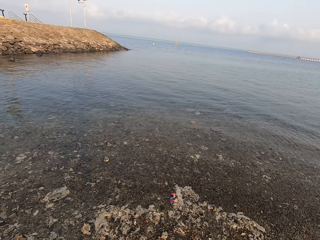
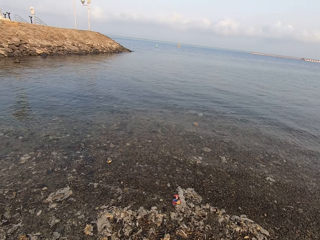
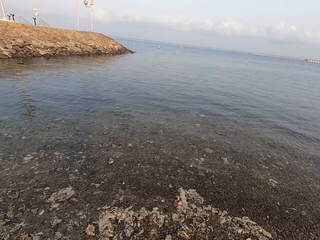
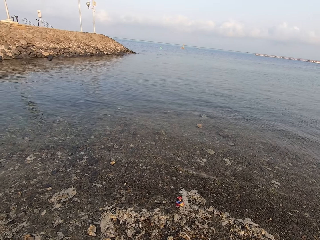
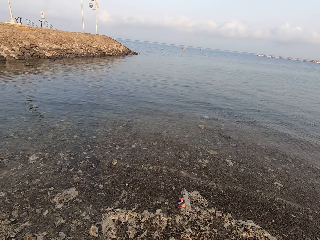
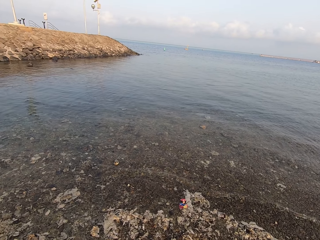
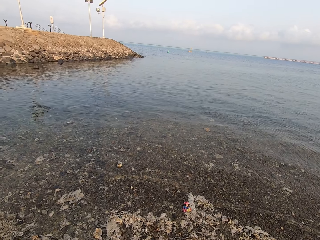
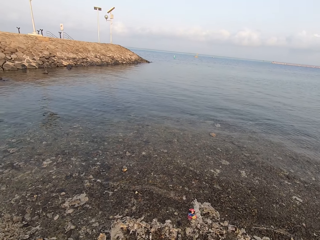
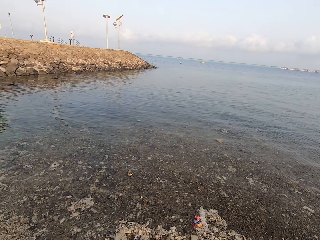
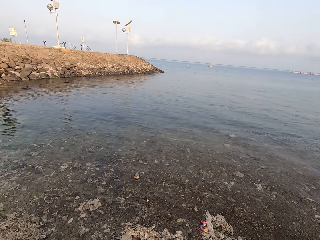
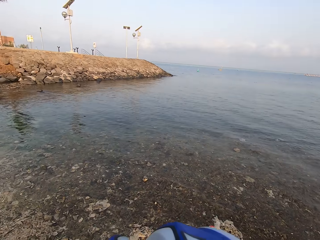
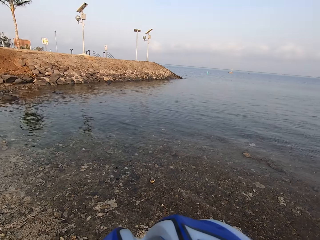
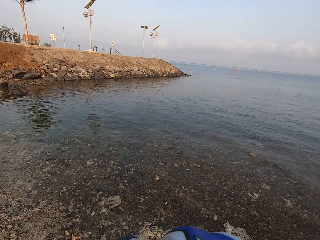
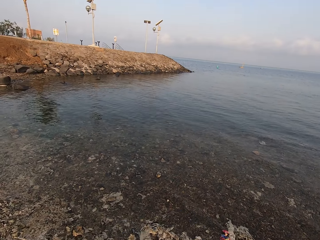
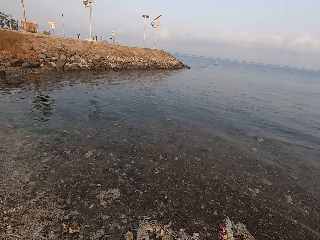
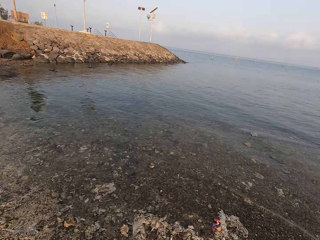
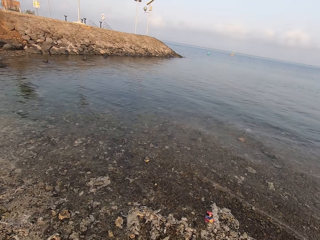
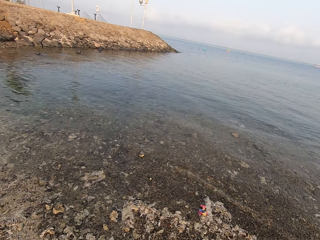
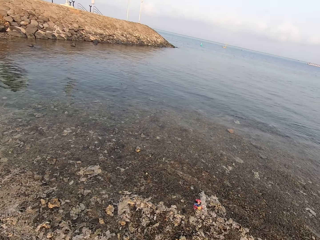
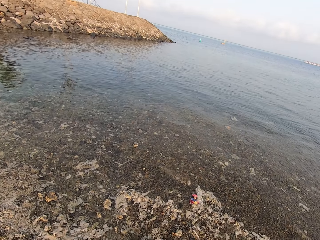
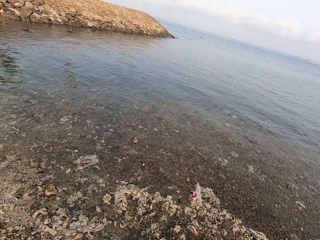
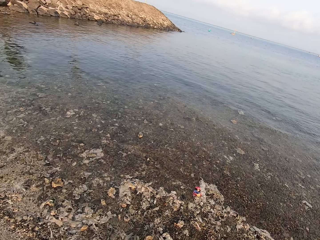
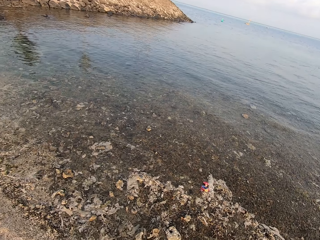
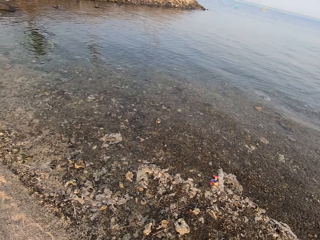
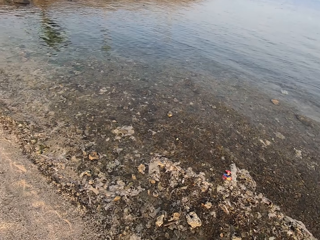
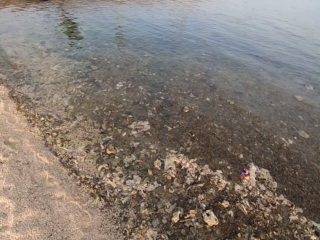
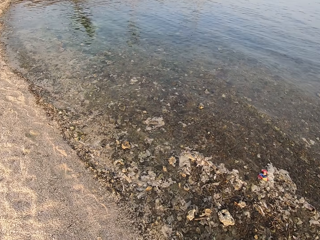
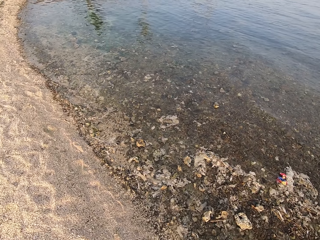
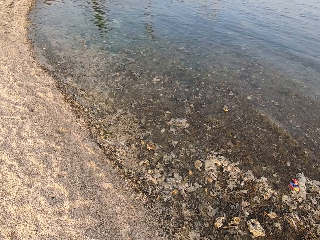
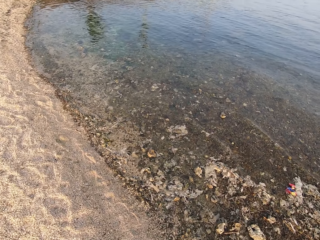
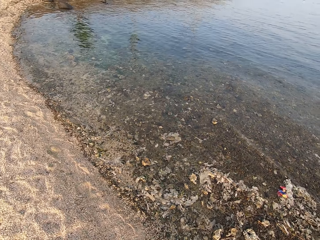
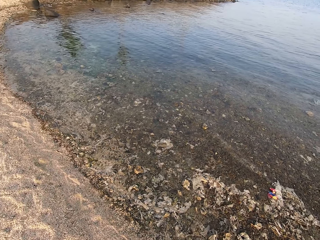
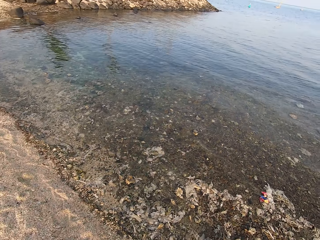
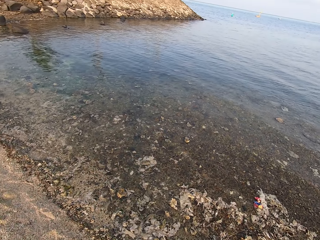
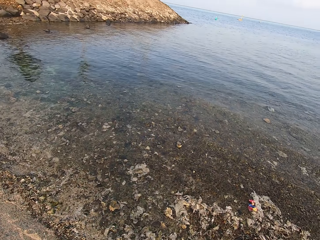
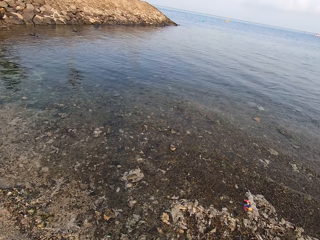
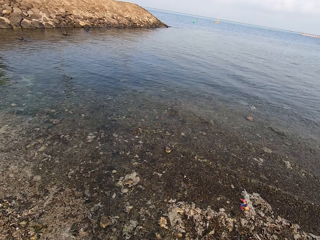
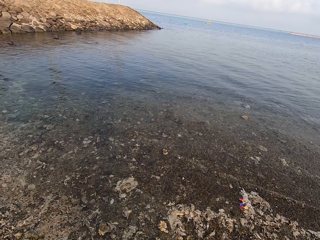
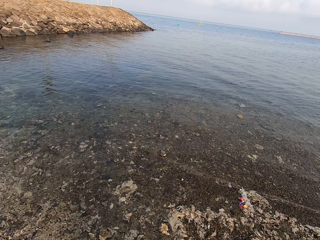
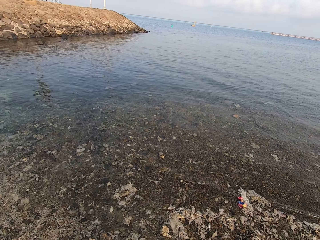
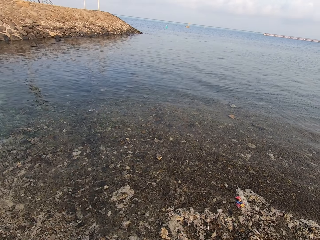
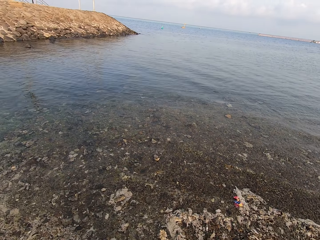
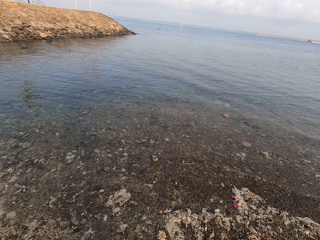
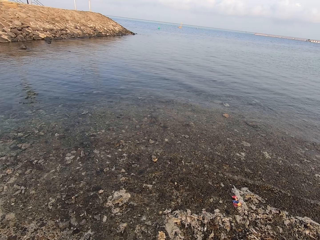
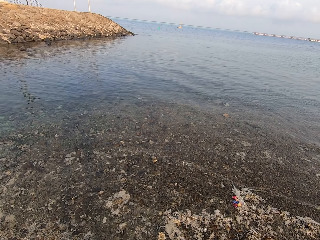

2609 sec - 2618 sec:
The camera wearer looks around.

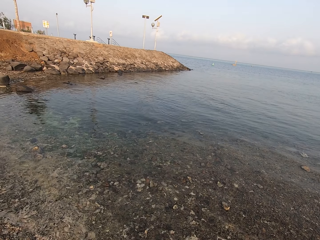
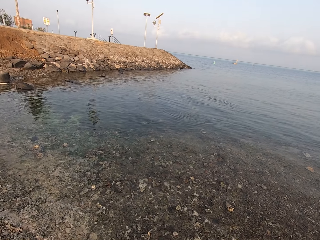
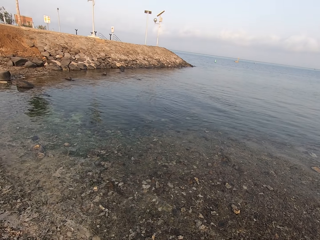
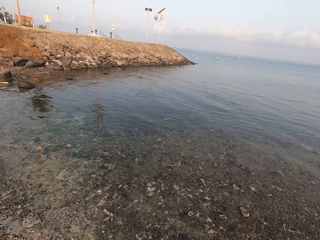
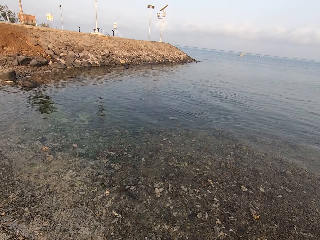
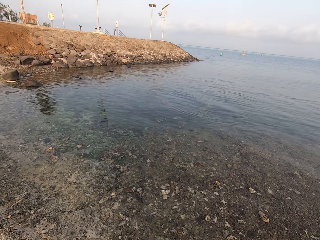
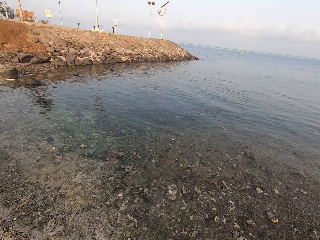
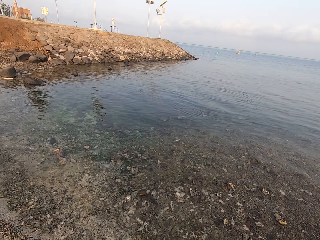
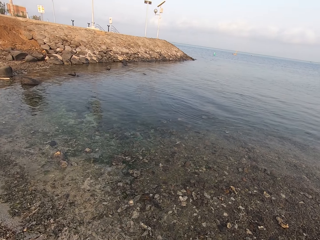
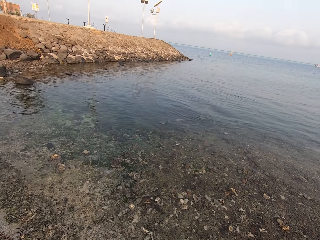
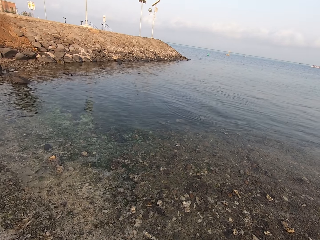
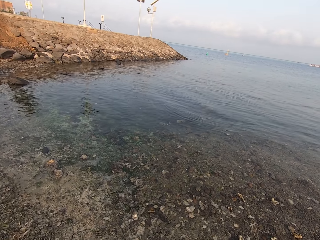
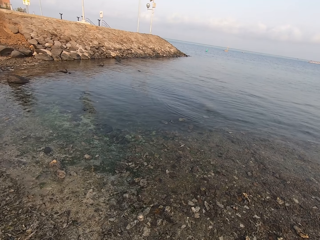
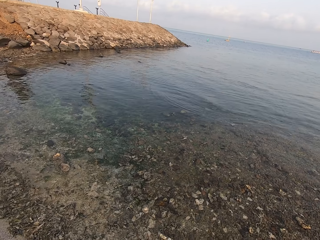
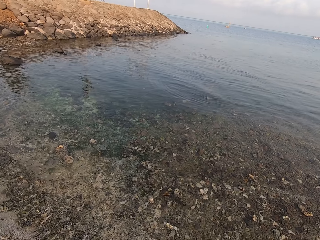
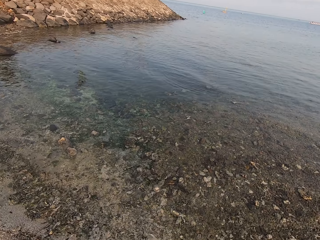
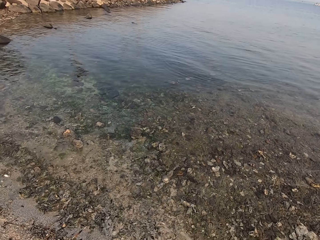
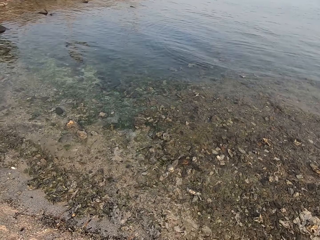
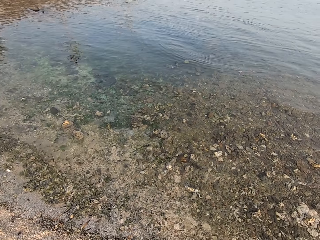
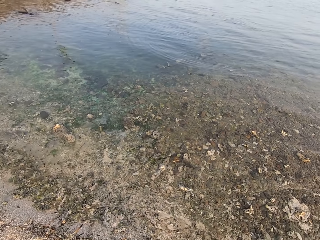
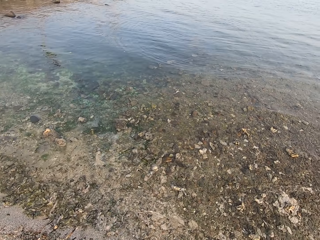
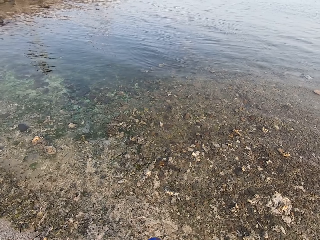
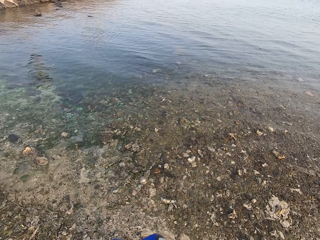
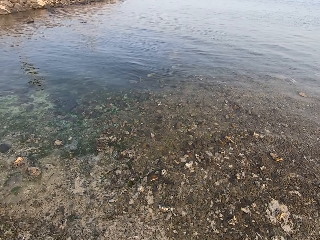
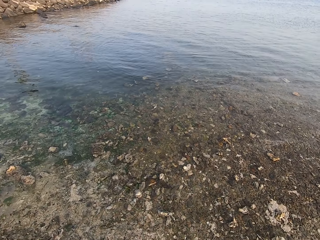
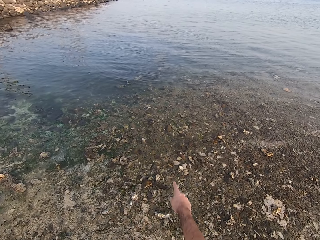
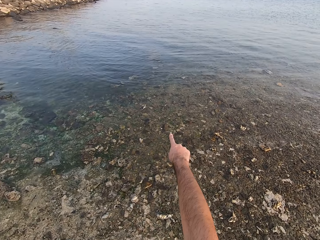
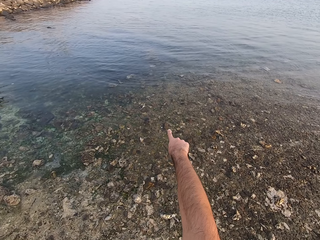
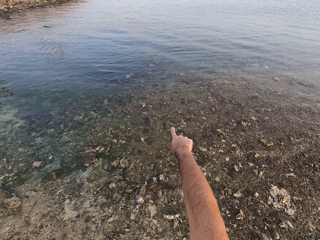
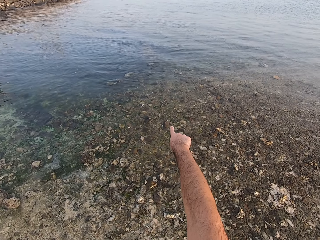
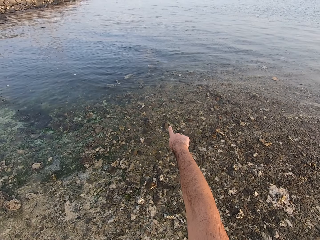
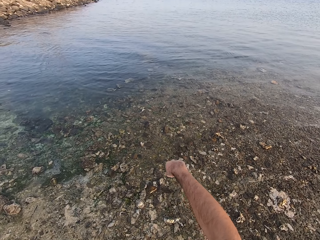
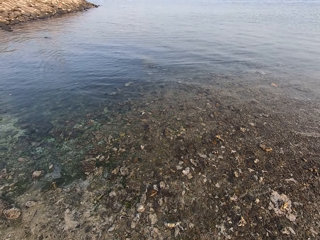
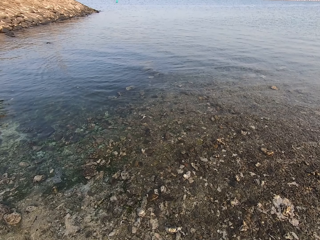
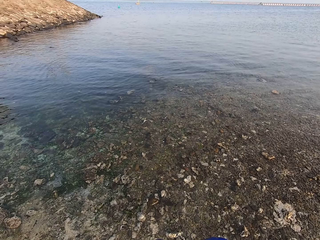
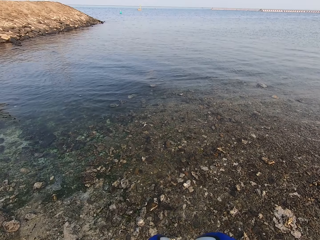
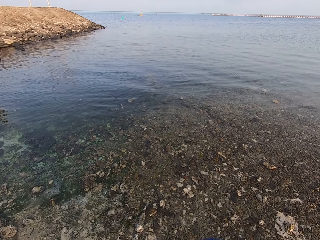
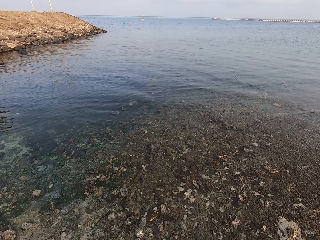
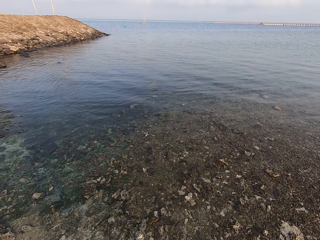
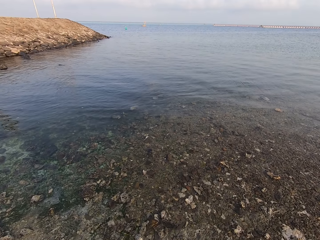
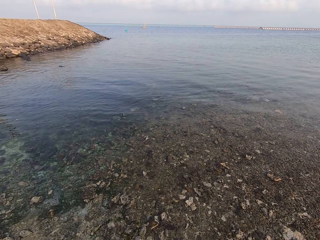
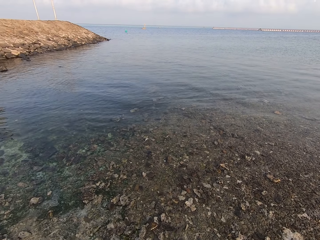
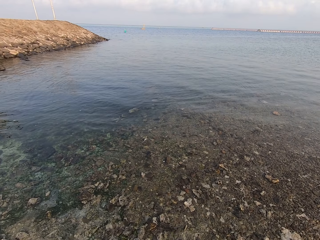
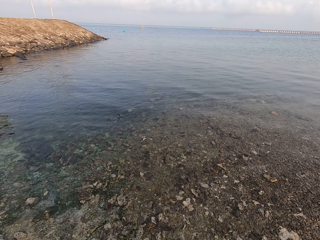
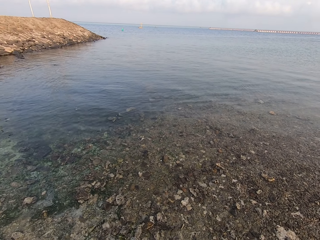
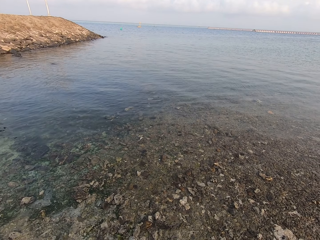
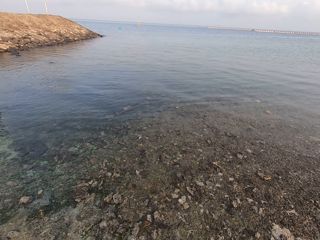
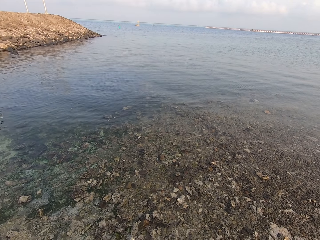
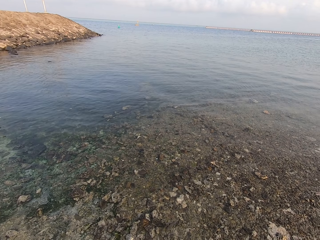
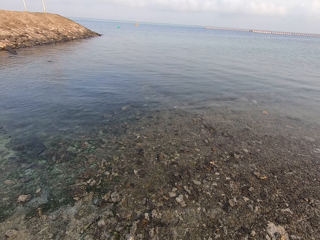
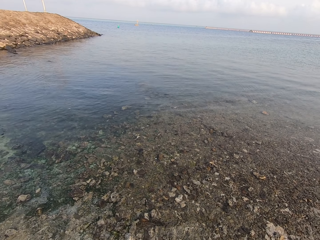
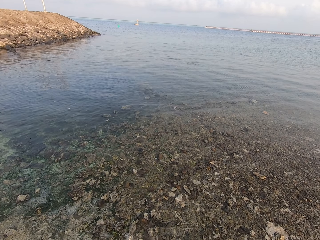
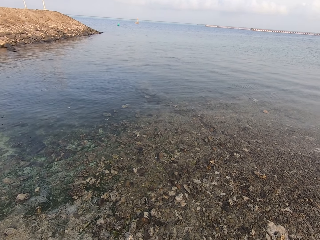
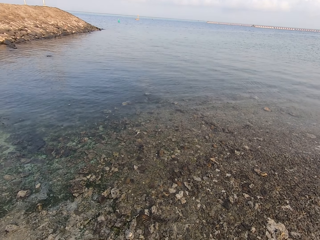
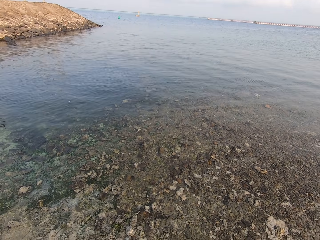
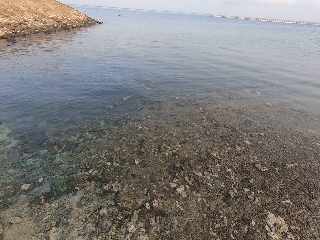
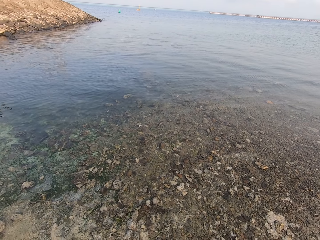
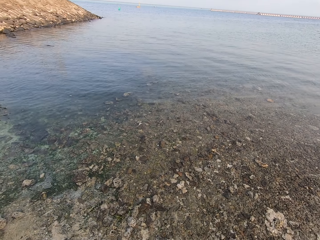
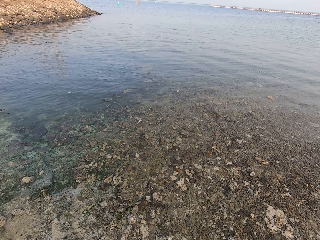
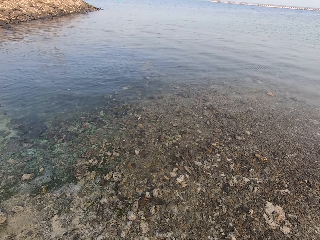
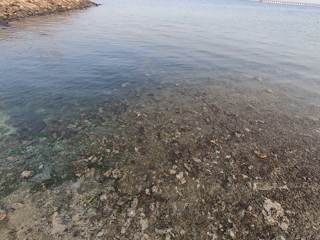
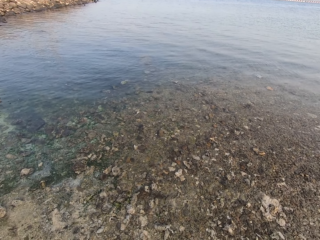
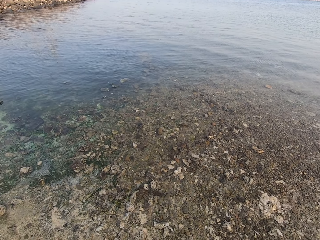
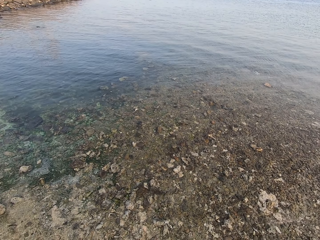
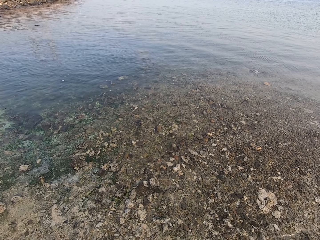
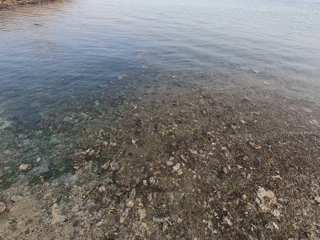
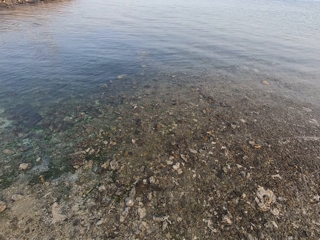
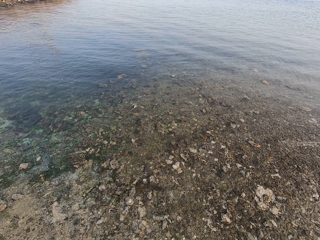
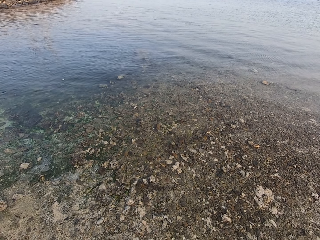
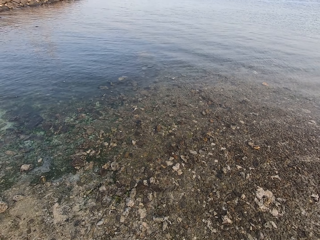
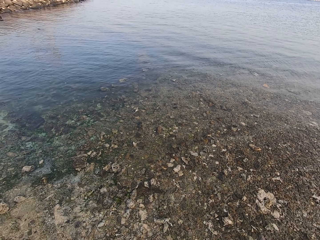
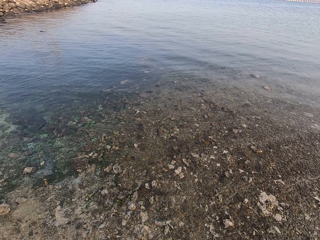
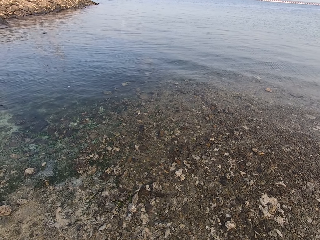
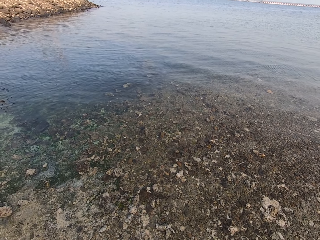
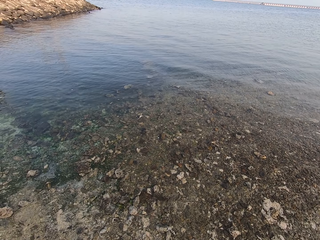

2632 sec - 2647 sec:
The camera wearer walks around. They point in the ocean. They look into the ocean.
